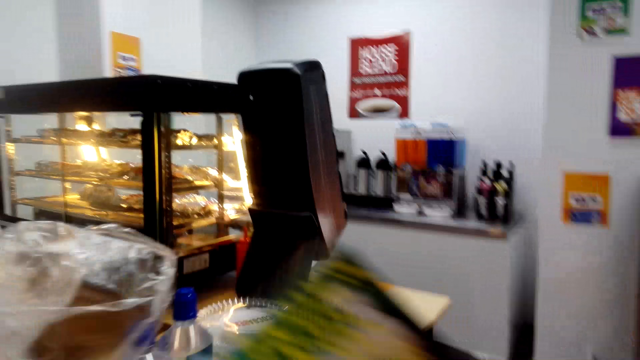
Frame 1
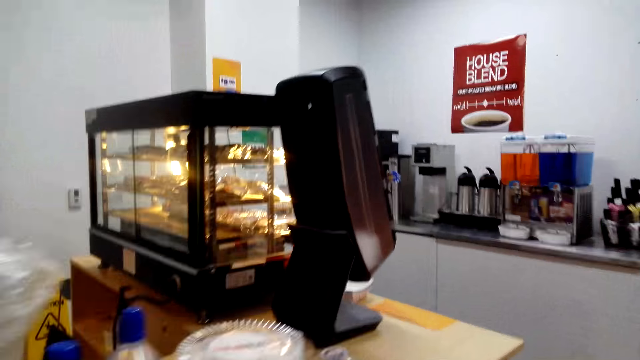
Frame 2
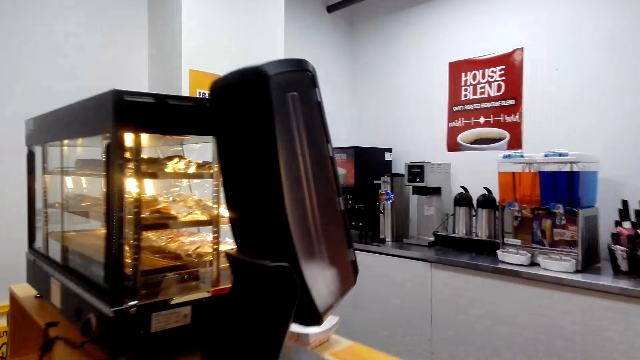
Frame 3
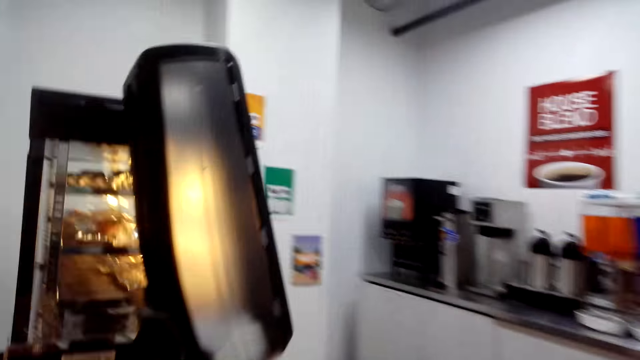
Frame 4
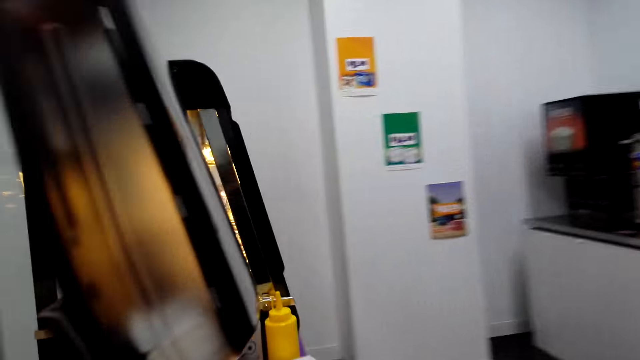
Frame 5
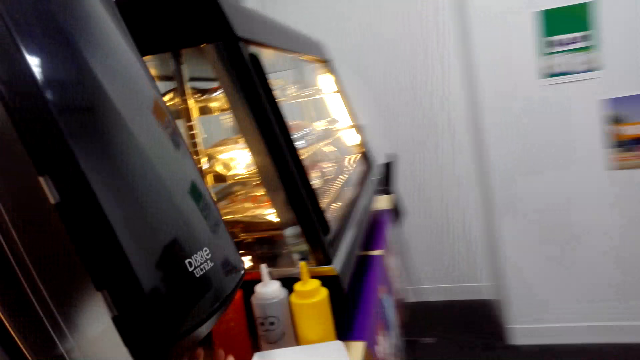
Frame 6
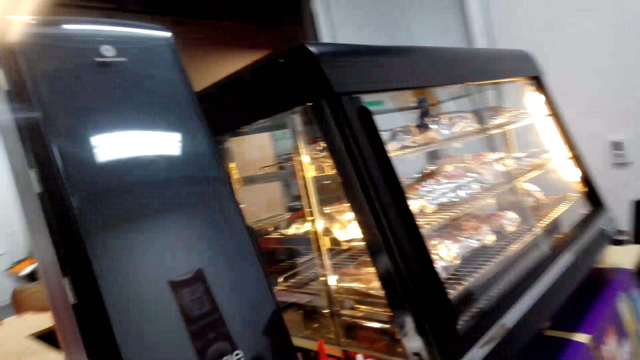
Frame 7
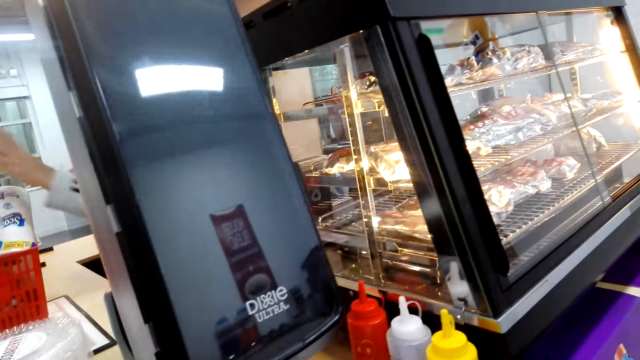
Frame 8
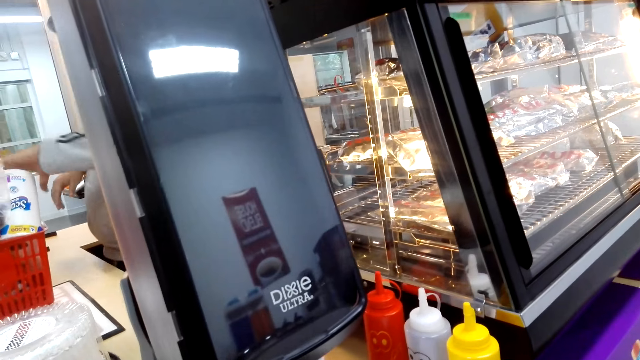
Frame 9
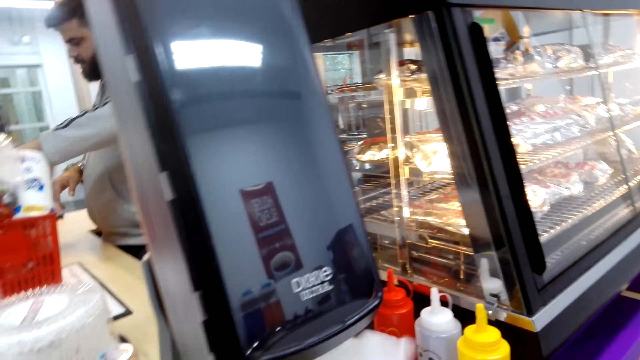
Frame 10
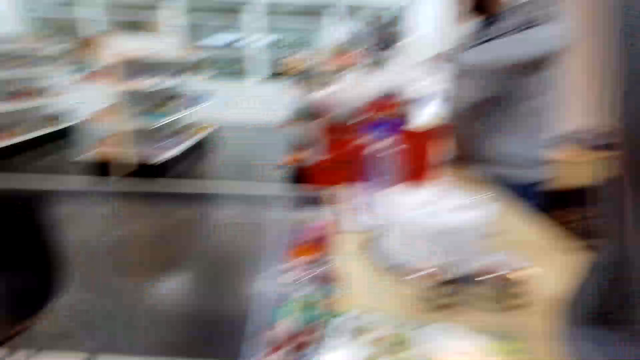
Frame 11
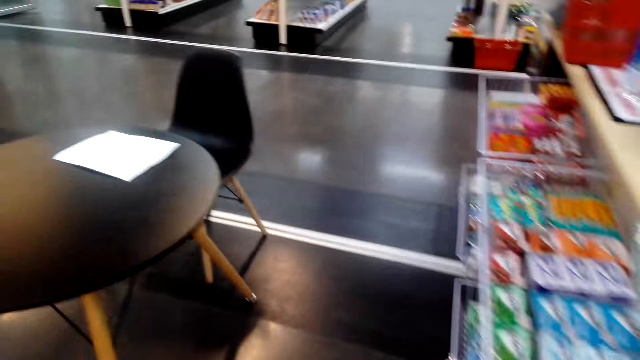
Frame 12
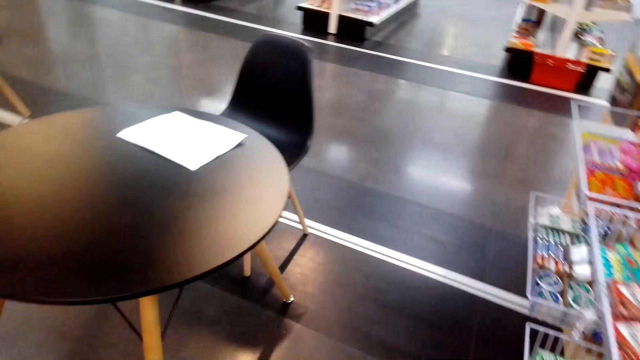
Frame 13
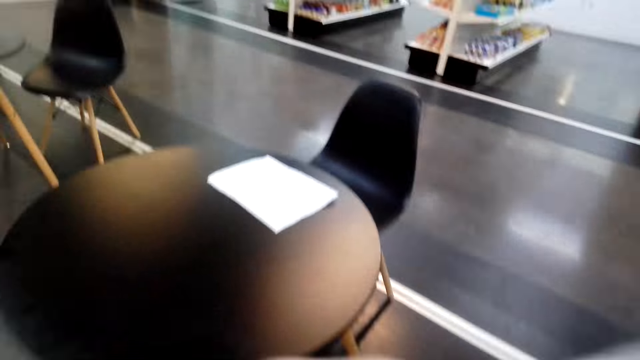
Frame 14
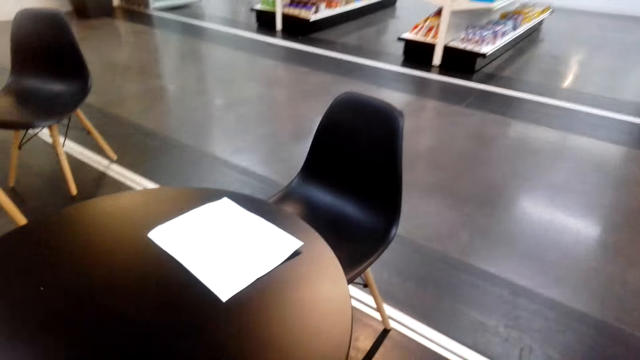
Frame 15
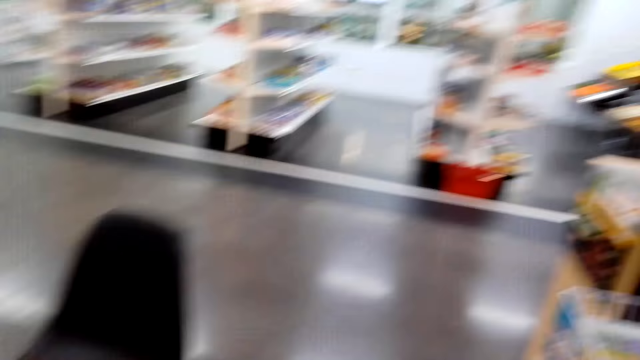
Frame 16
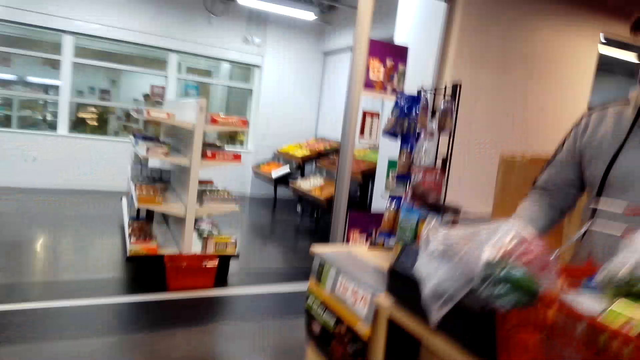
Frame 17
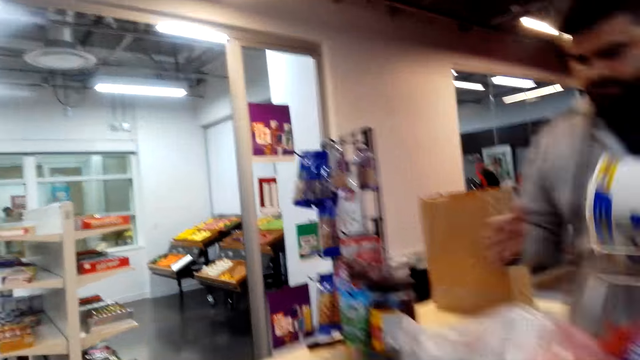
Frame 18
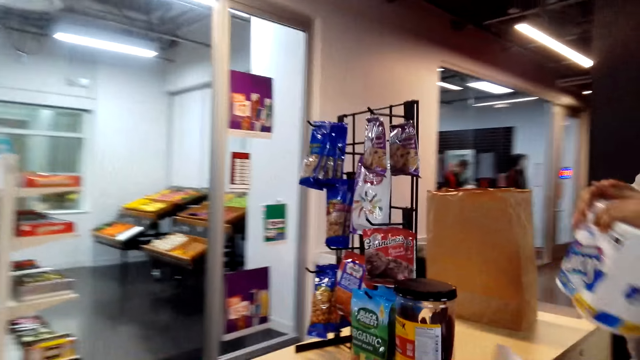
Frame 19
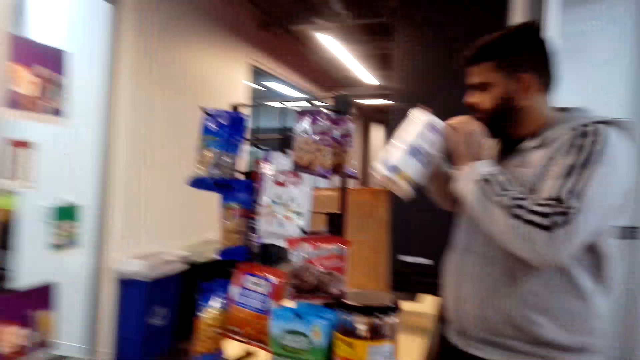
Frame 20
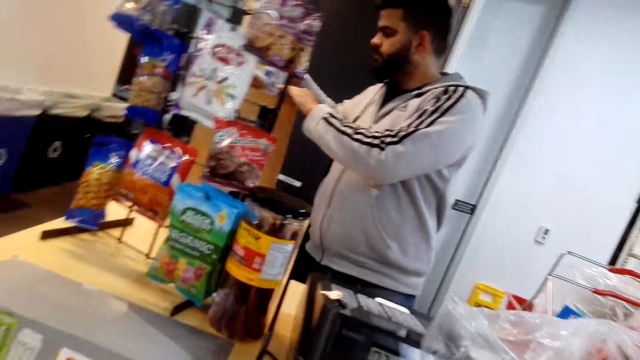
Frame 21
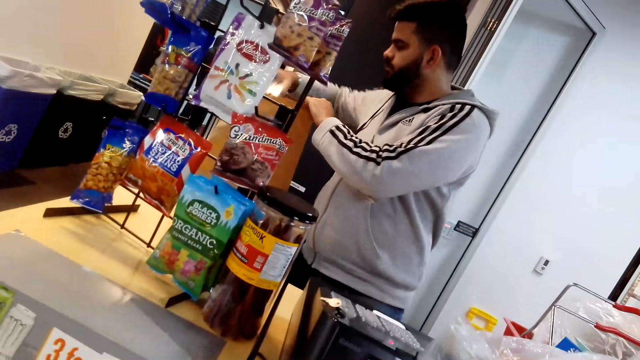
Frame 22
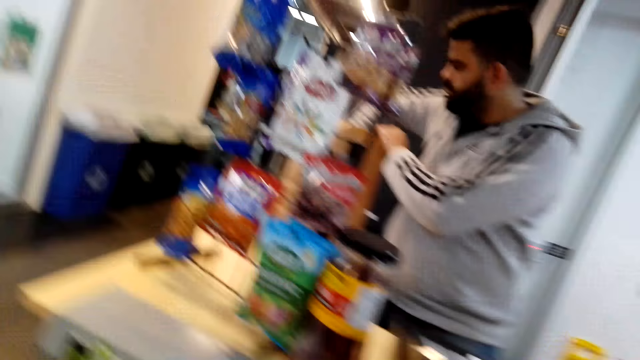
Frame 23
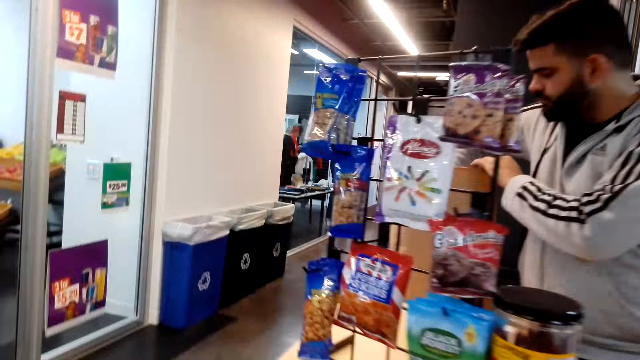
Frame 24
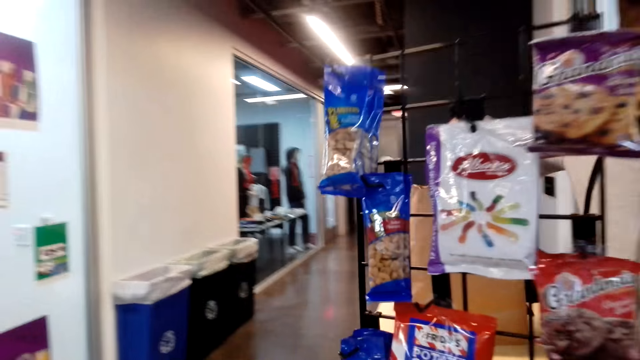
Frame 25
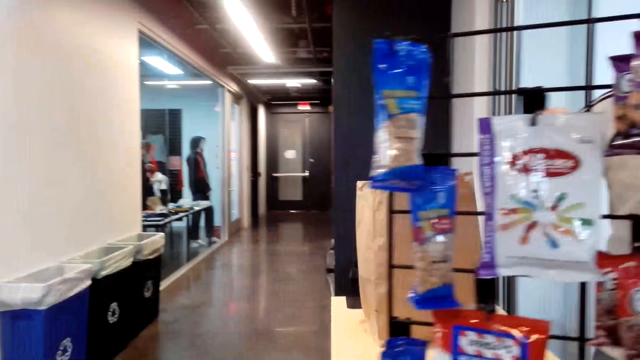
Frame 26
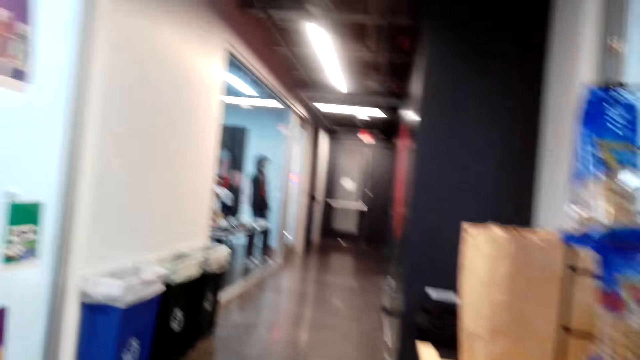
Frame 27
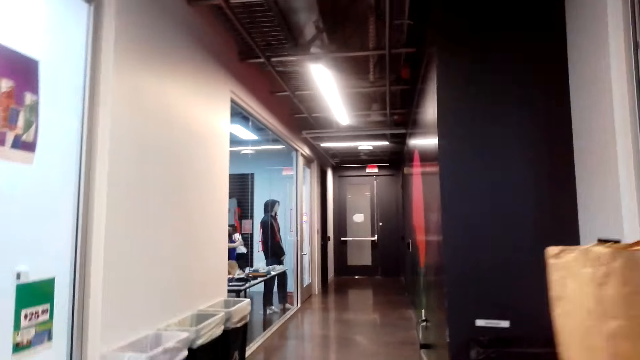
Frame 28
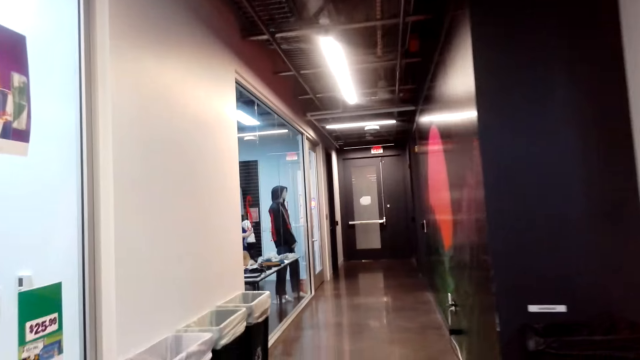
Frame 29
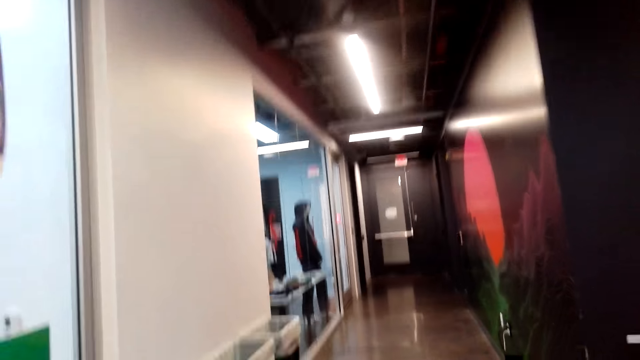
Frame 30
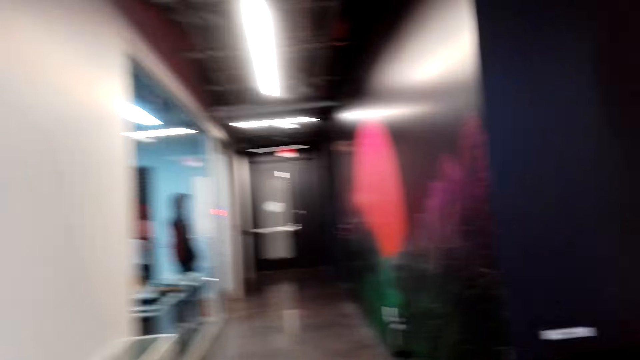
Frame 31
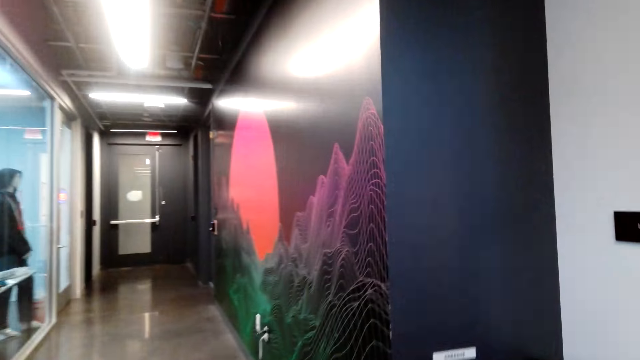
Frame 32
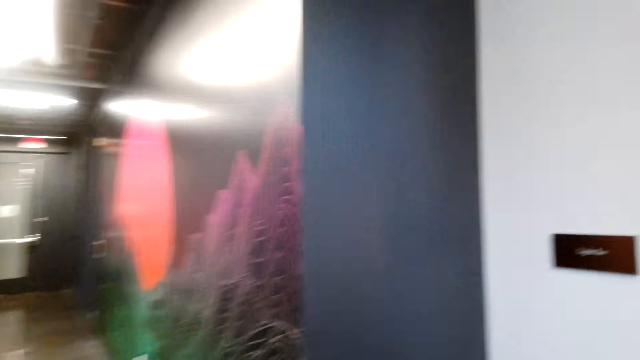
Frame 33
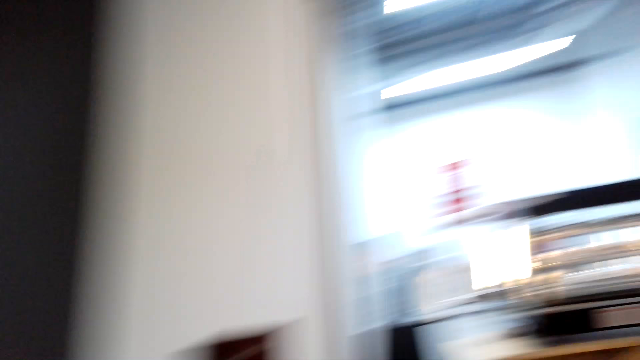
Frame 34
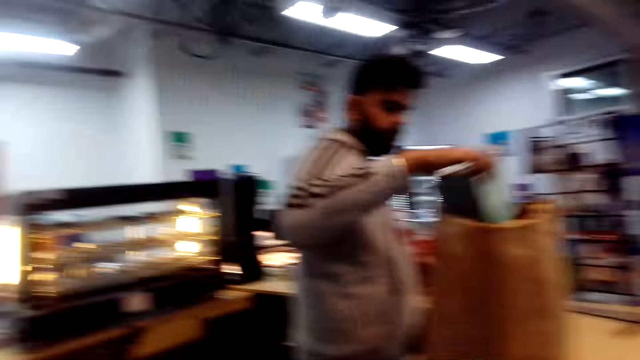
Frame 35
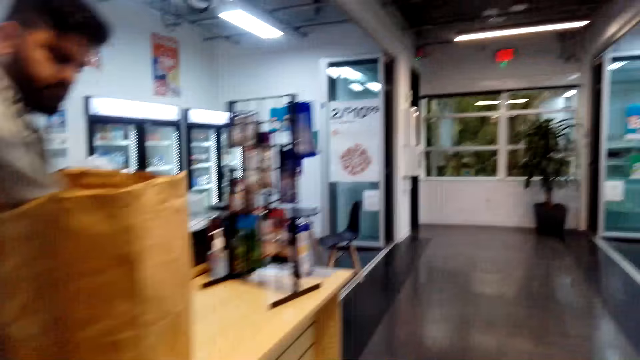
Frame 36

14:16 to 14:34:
The camera wearer walks to the hot dog display. They pick up a paper. They walk around the cashier desk. A cashier packs goods in a bag. The camera wearer walks around the store. They turn around.

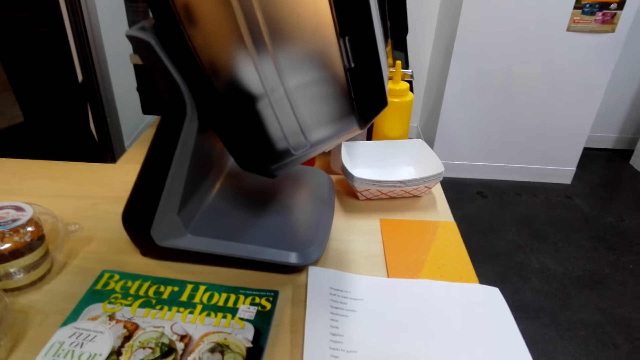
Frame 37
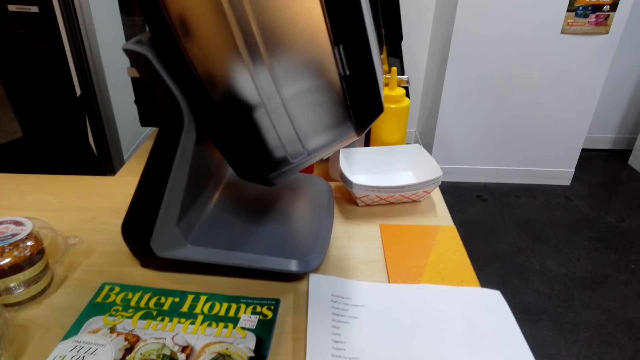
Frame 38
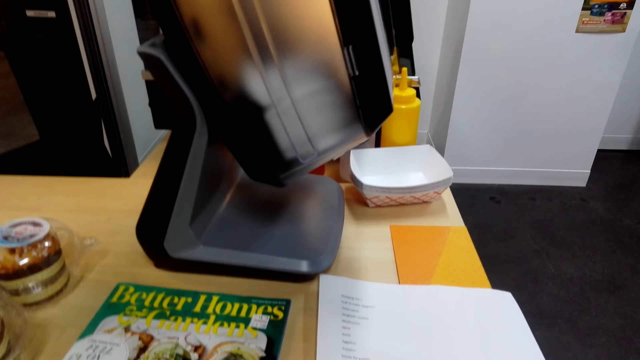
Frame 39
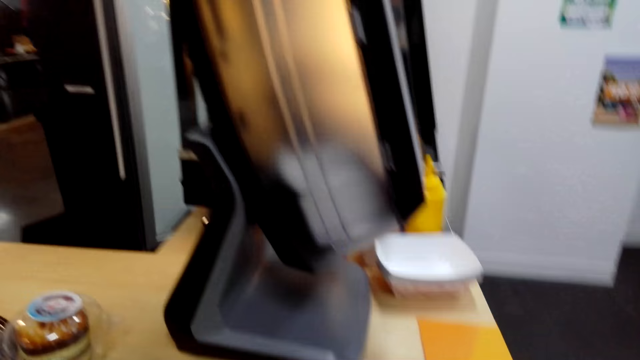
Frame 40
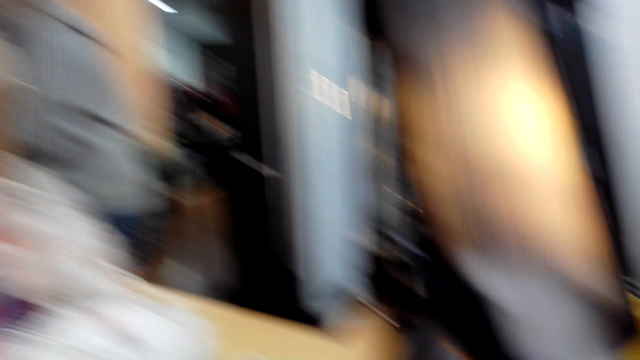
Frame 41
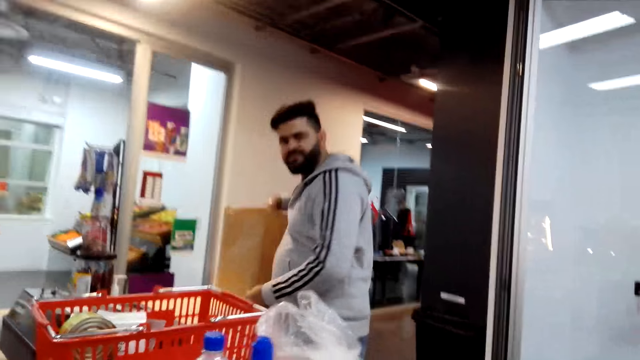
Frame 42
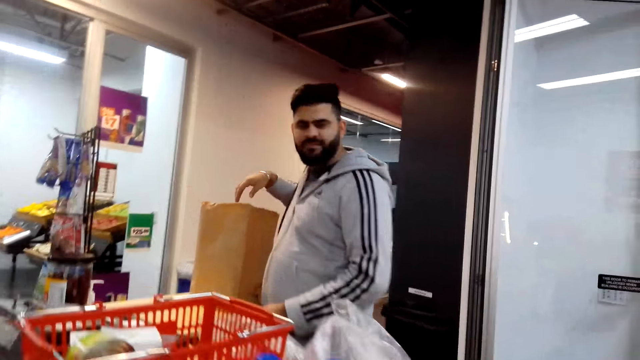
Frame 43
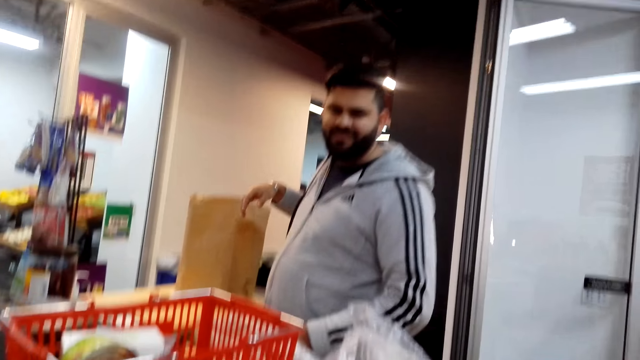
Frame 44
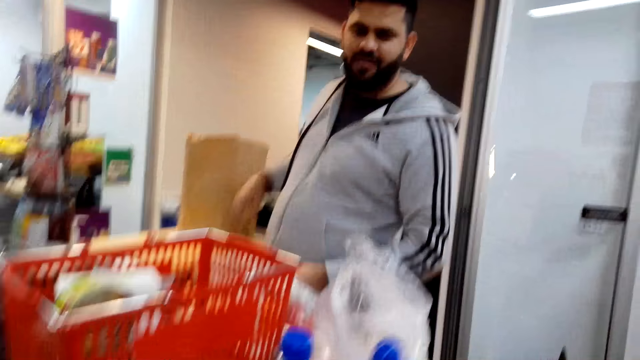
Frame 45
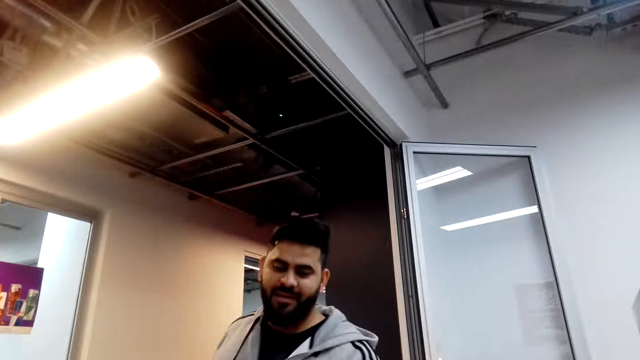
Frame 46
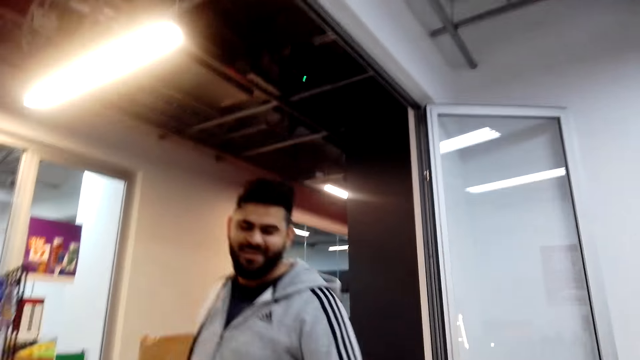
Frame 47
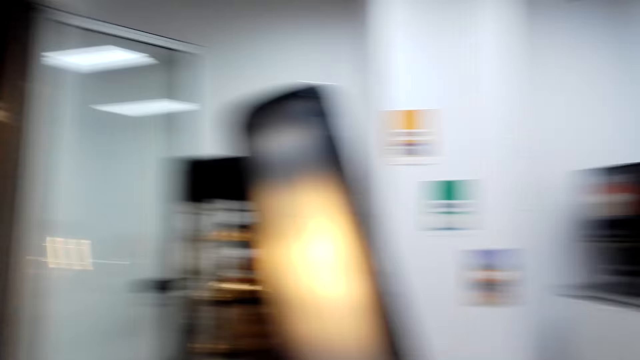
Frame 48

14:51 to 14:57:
The camera wearer dialogues with the cashier. They walk around the cashier desk. They look around. They dialogue with the cashier.
